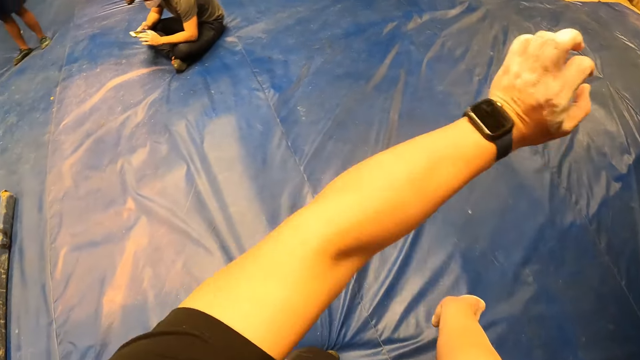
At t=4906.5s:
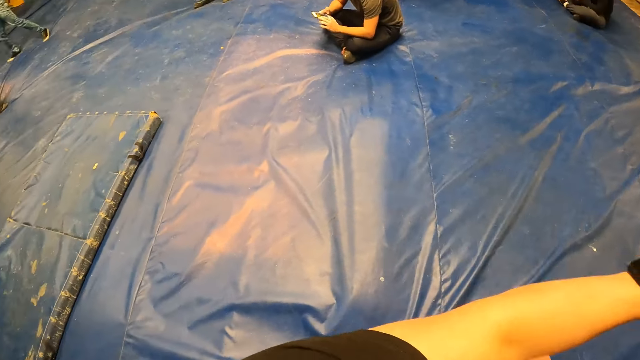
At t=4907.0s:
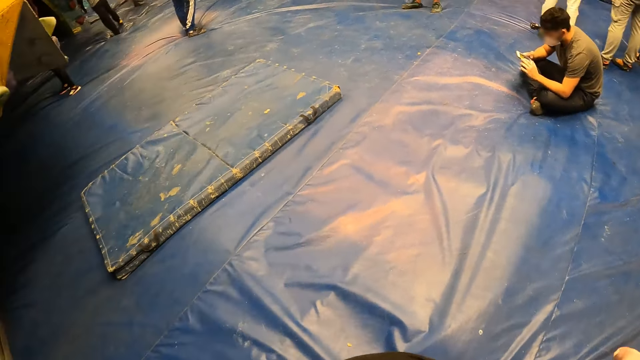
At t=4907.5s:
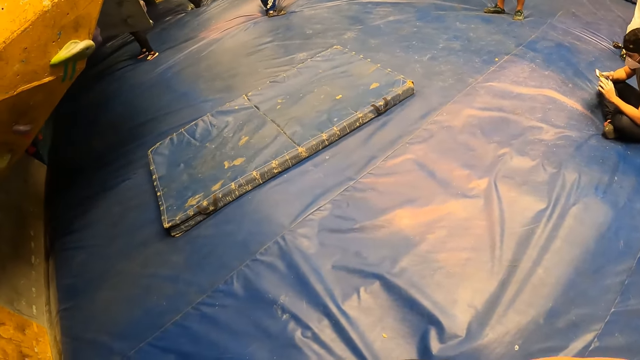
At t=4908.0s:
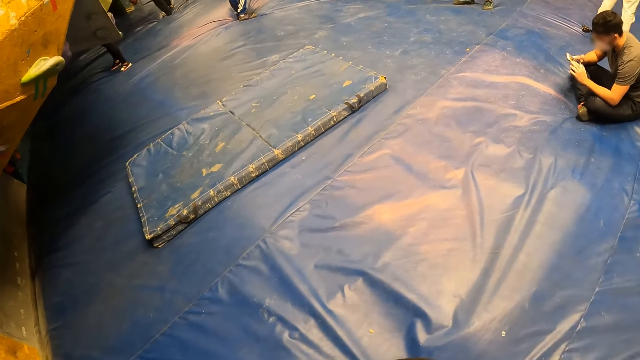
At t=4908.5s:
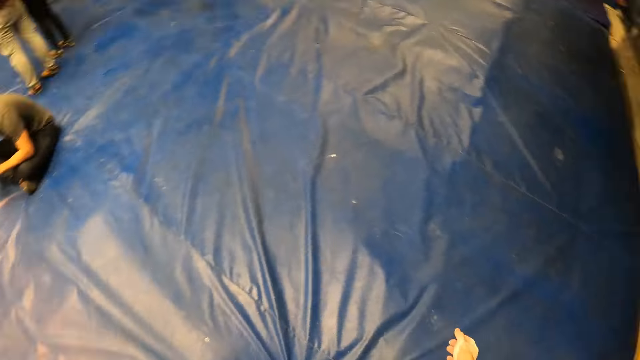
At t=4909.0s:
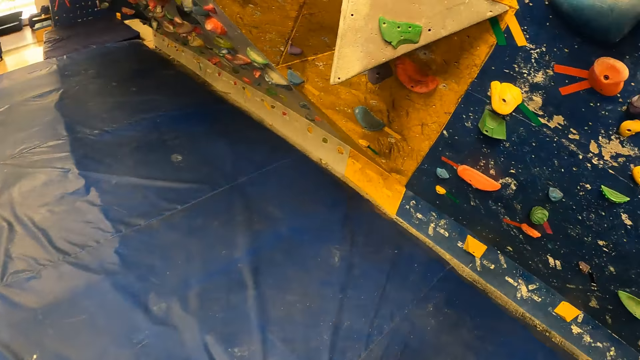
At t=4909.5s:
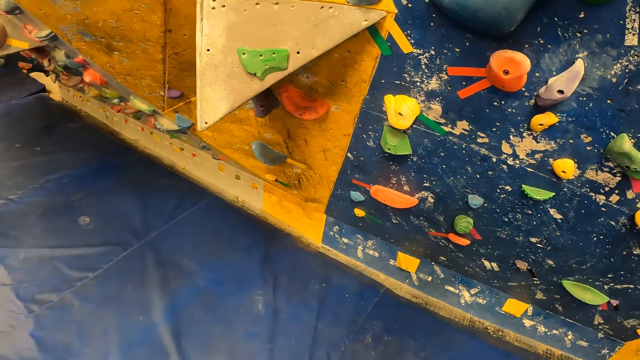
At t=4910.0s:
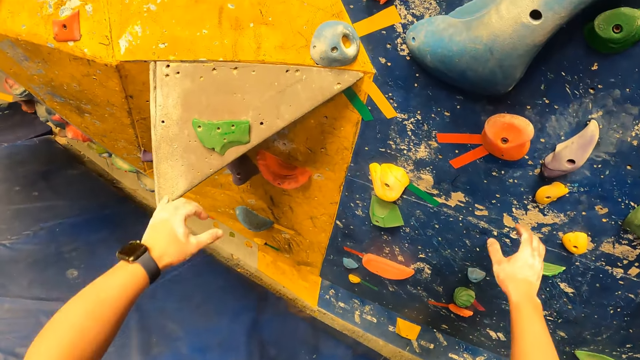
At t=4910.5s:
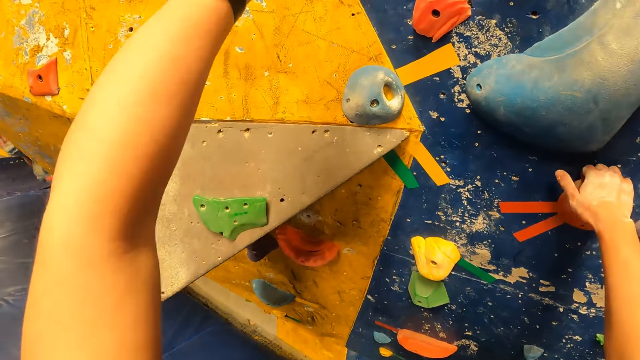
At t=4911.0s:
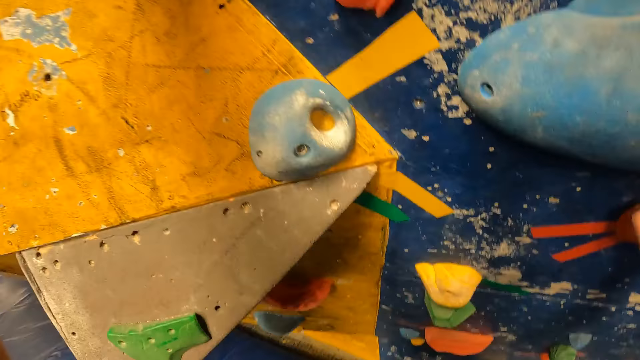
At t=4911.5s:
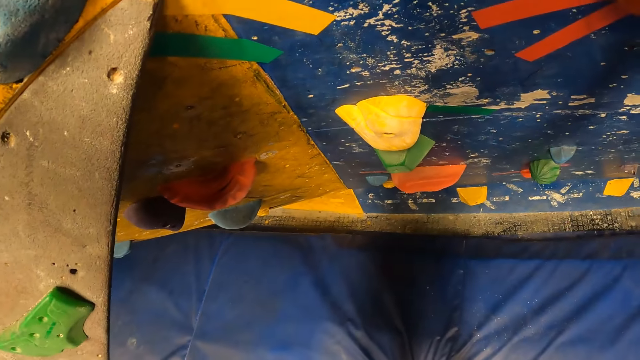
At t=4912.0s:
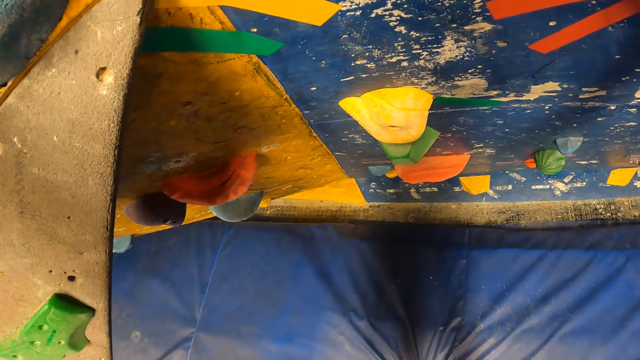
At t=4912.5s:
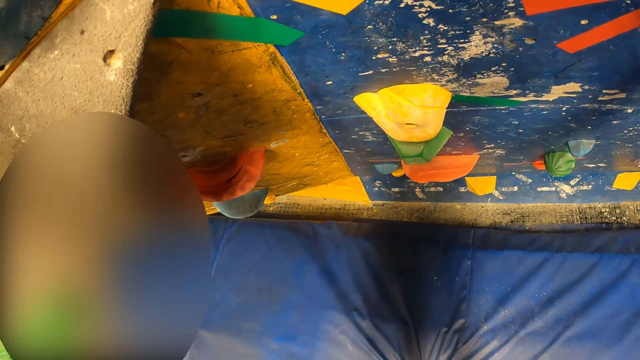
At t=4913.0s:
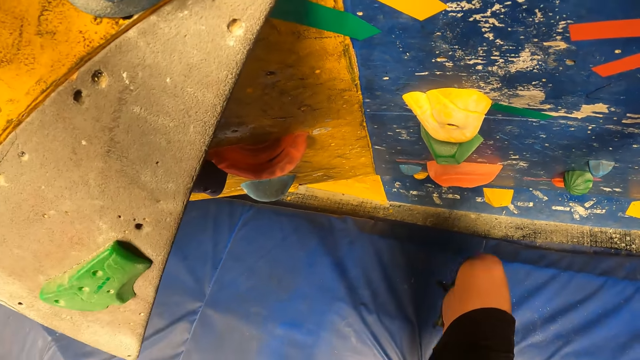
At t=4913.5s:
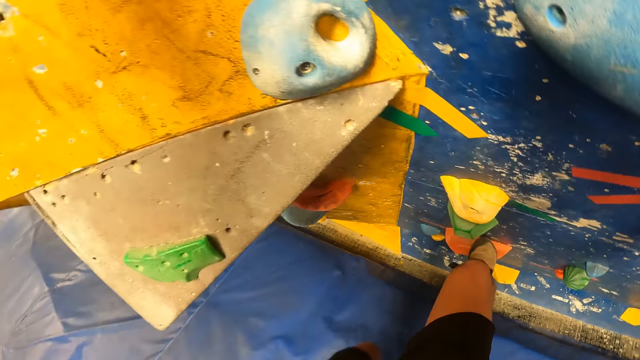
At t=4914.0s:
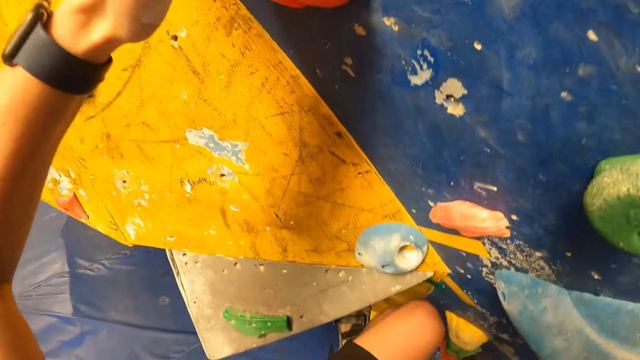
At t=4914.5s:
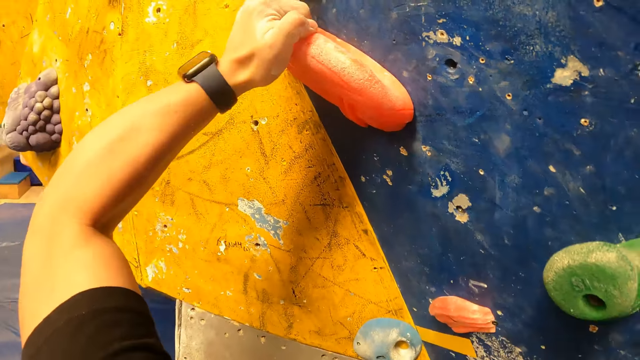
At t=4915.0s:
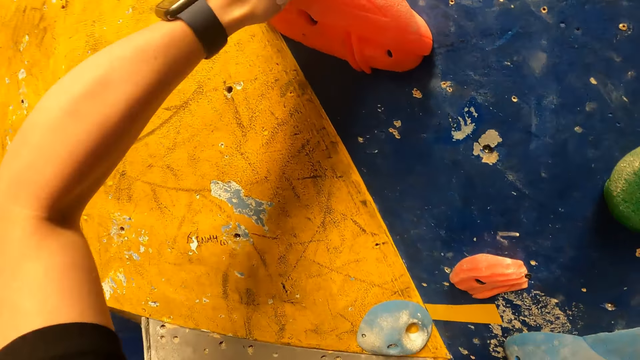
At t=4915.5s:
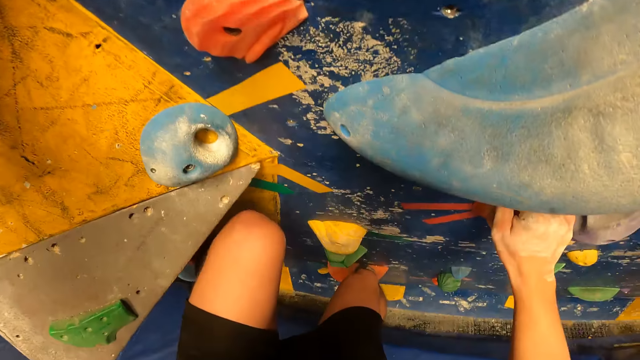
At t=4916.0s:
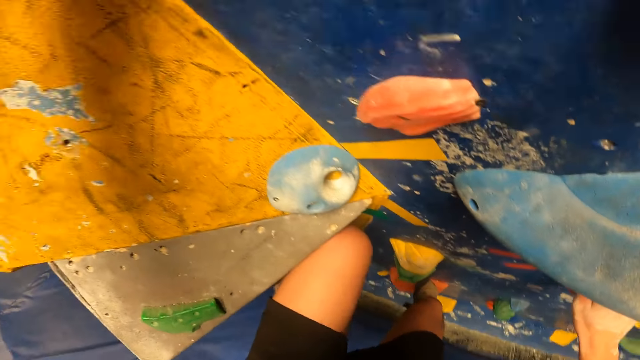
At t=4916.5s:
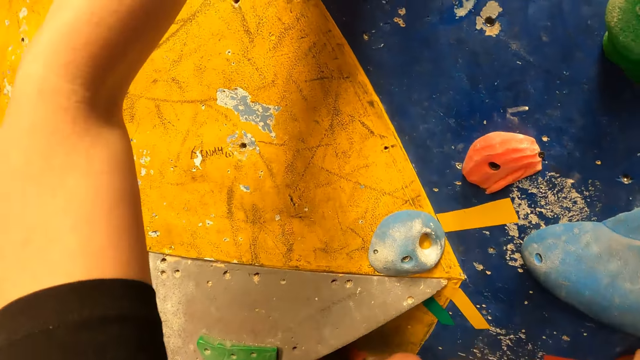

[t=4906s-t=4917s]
The camera wearer flexes both hands. He straightens the hands and crosses the hands. He looks around. He swings the hands. He looks around. He walks towards the wall. He looks at the wall. He holds a hand hold, the crimp grips, on the wall with his right hand. He bends down. He climbs the wall with the hand holds on the wall with both hands. He steps his foot on the wall.

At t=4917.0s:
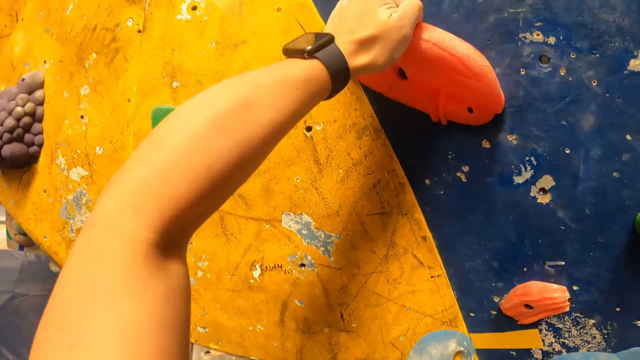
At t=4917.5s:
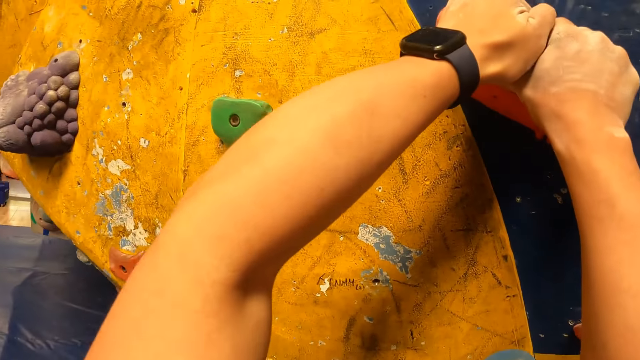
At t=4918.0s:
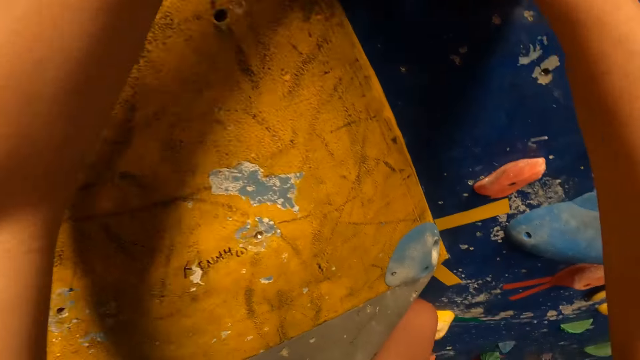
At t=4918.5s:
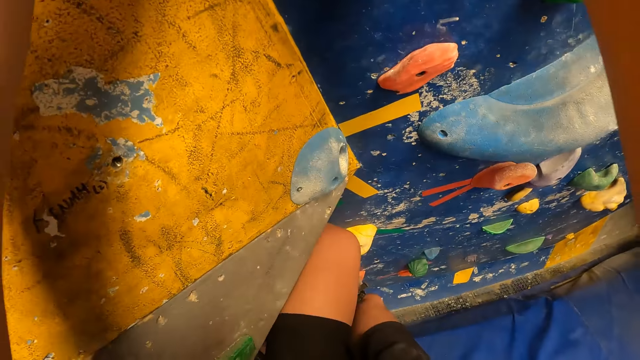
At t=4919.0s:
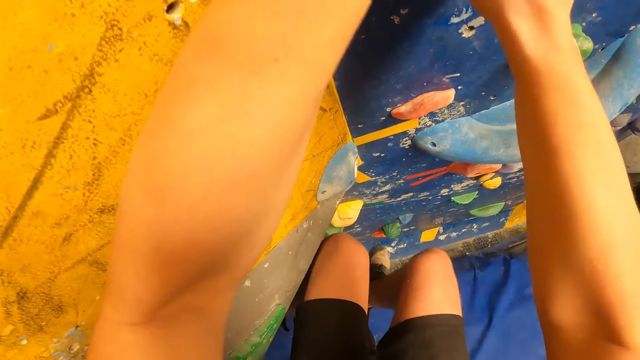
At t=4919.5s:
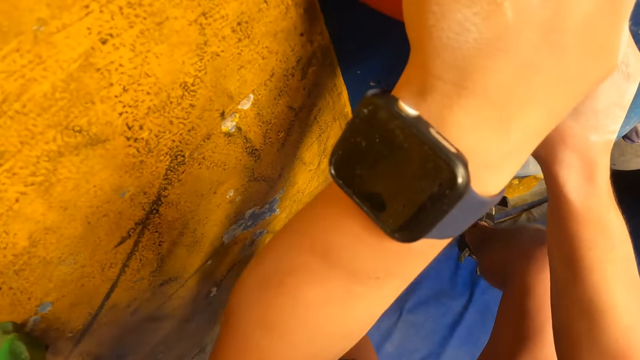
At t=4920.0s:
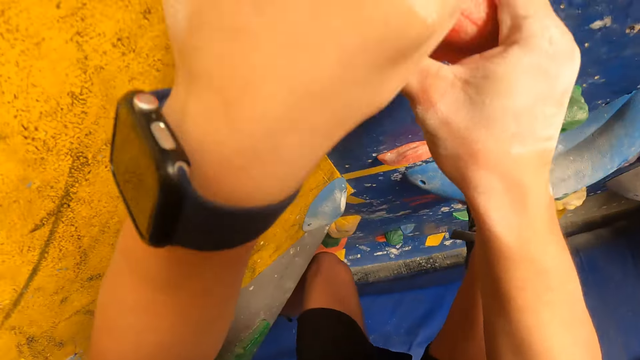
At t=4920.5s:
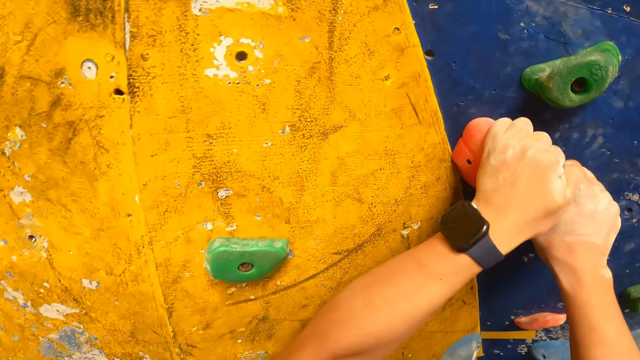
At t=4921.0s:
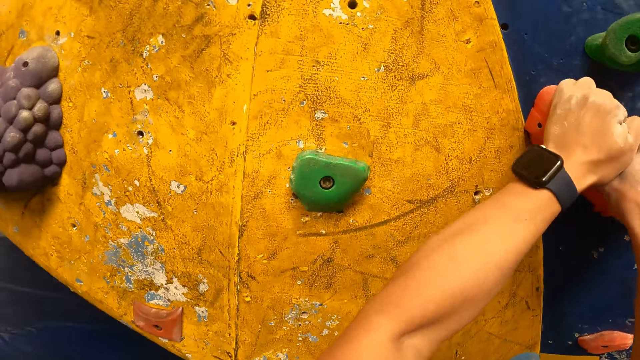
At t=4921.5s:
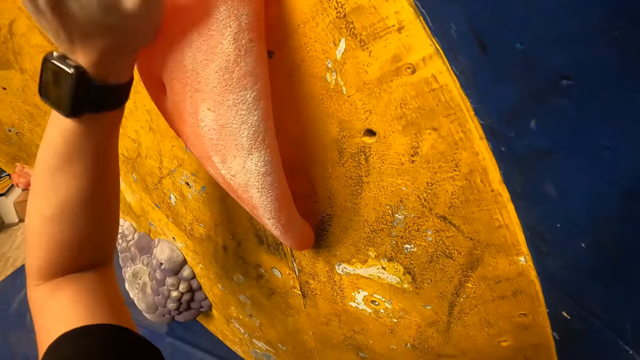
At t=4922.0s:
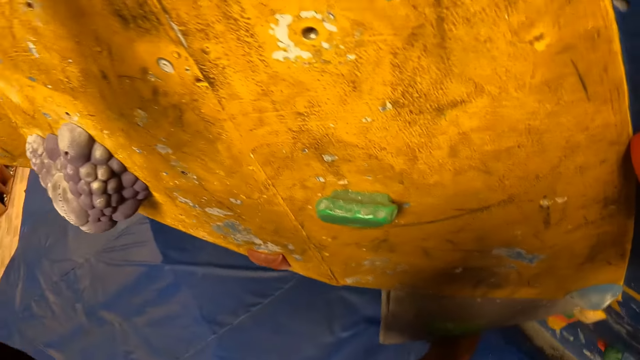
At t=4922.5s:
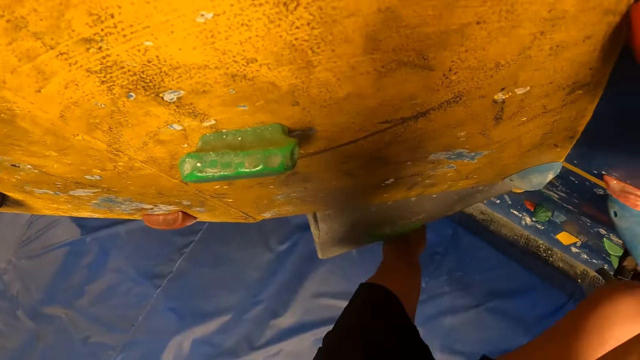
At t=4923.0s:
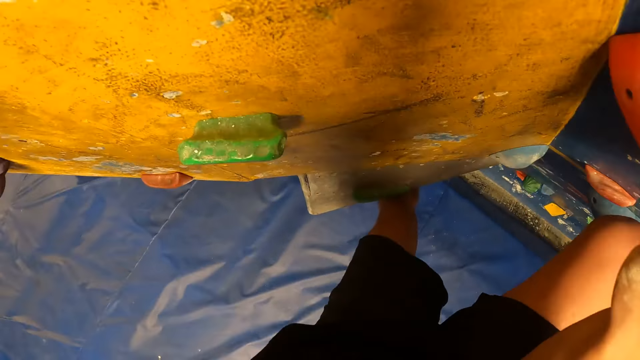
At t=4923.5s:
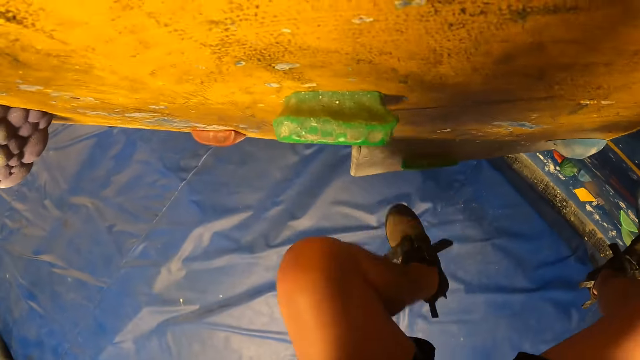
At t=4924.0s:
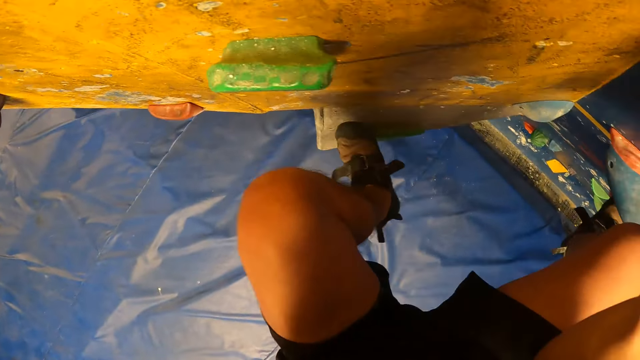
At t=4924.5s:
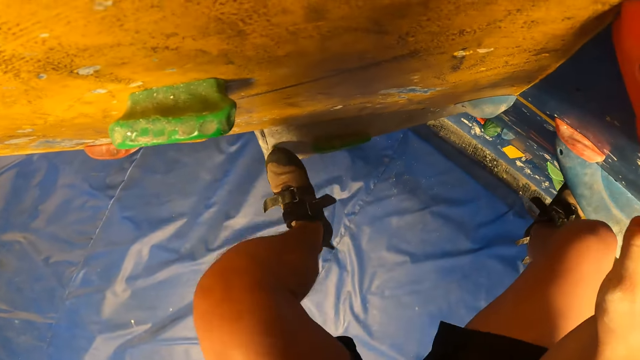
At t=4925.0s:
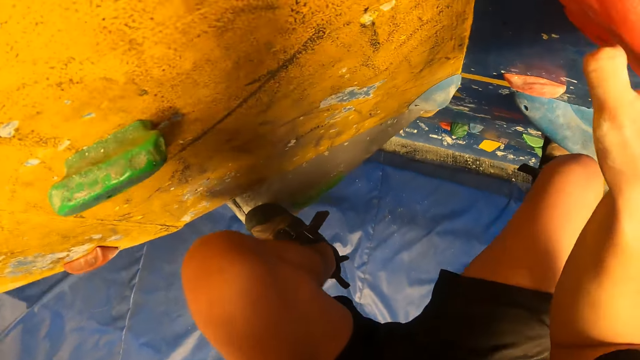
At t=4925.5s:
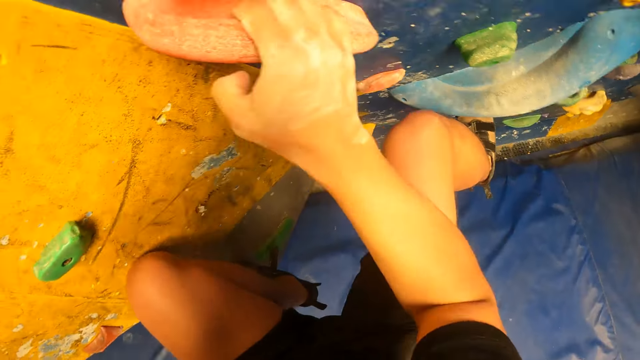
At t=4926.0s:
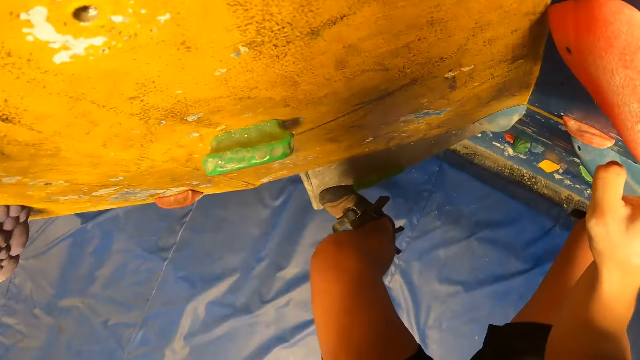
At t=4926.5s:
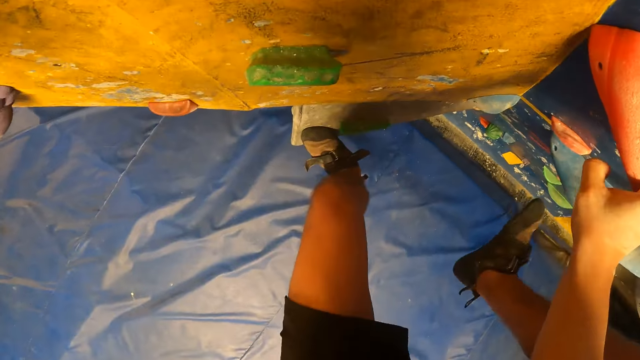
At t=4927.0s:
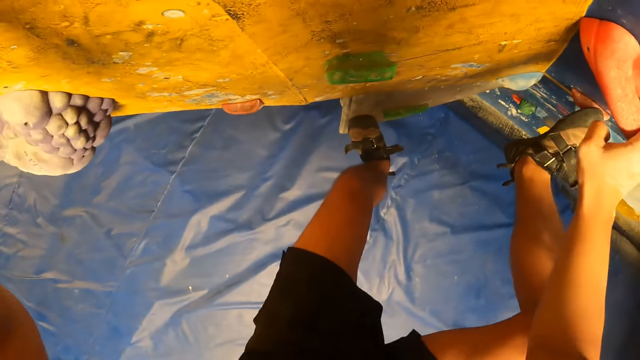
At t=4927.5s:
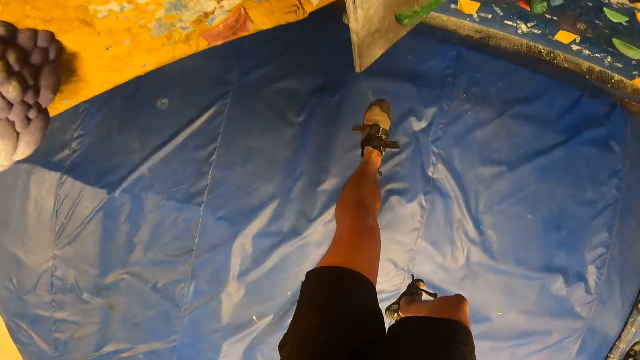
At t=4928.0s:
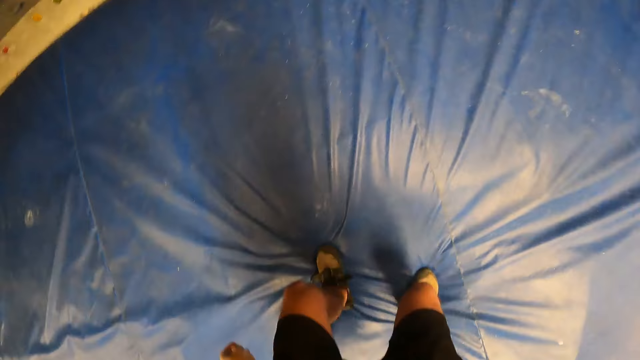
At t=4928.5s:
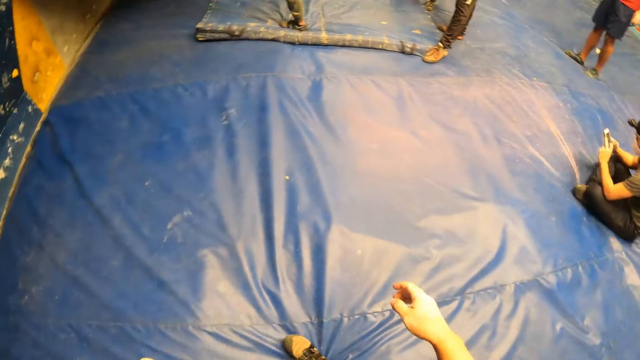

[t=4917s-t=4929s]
The camera wearer holds on the grip. They climb the wall. They look down. They climb the wall. They jump down from the wall.
